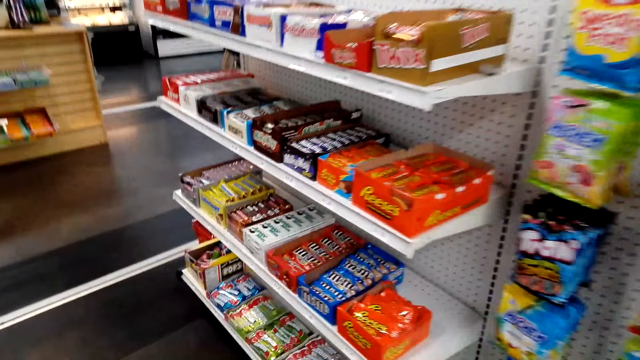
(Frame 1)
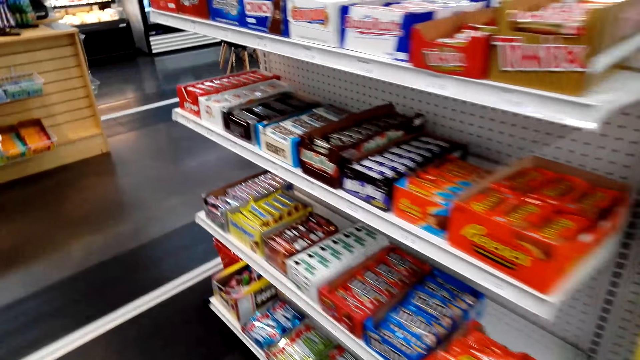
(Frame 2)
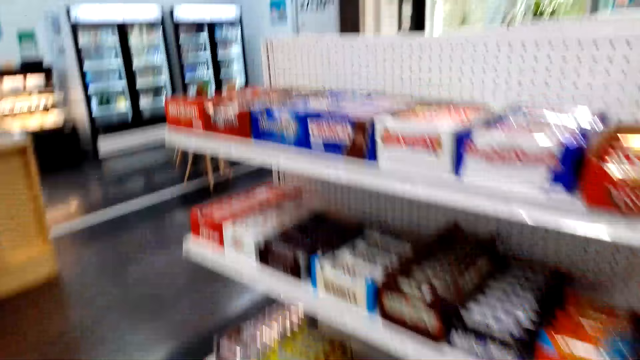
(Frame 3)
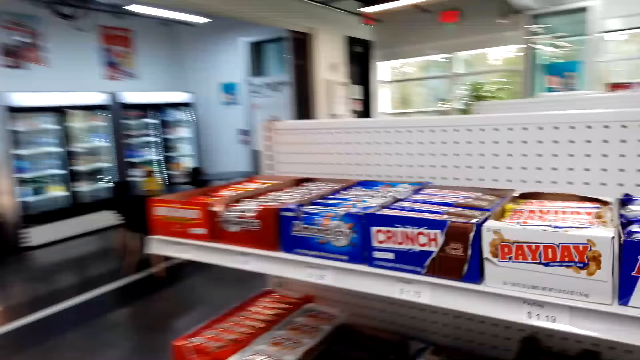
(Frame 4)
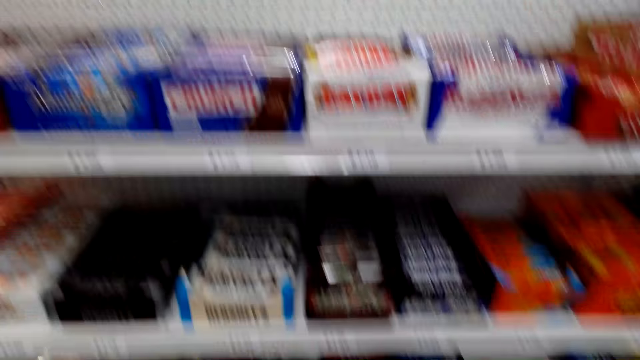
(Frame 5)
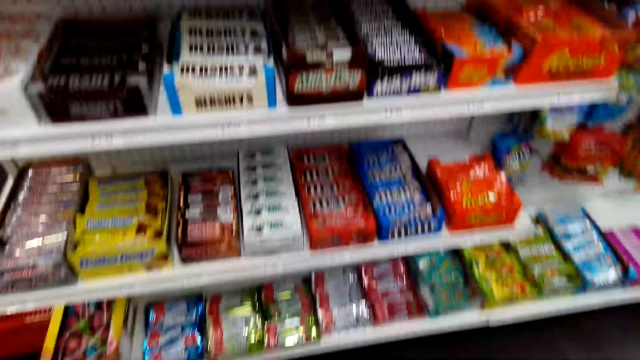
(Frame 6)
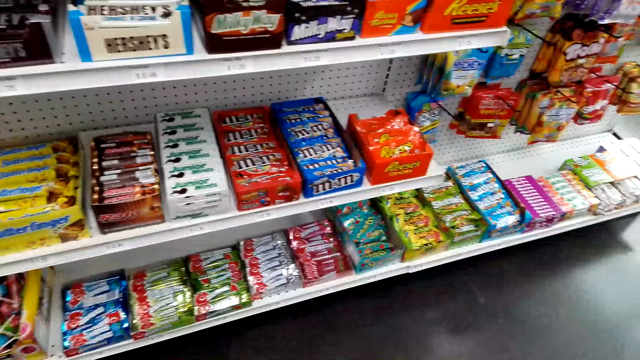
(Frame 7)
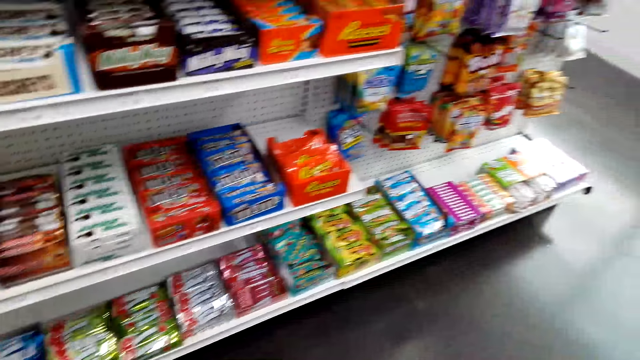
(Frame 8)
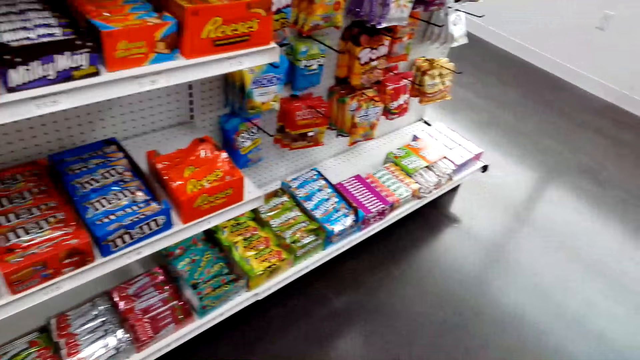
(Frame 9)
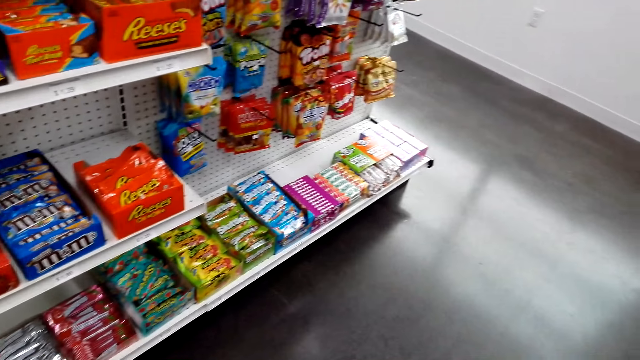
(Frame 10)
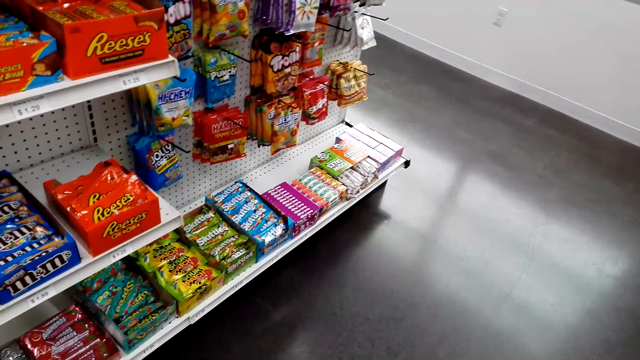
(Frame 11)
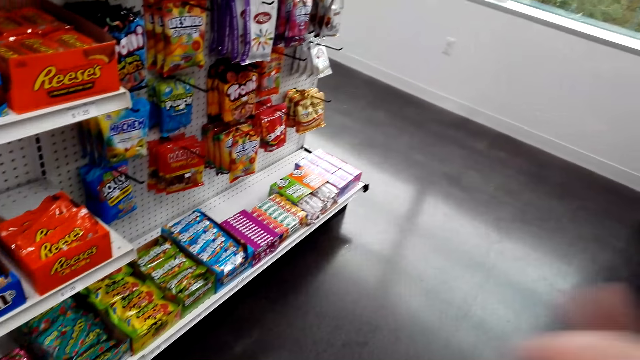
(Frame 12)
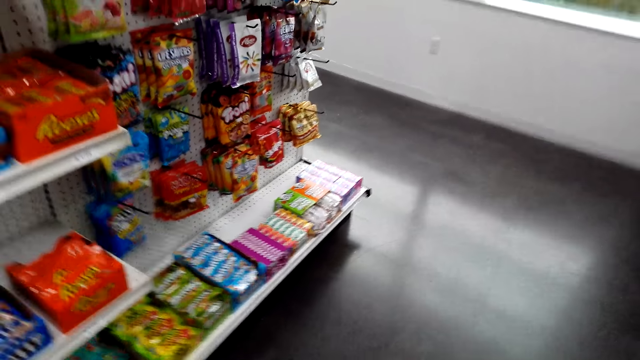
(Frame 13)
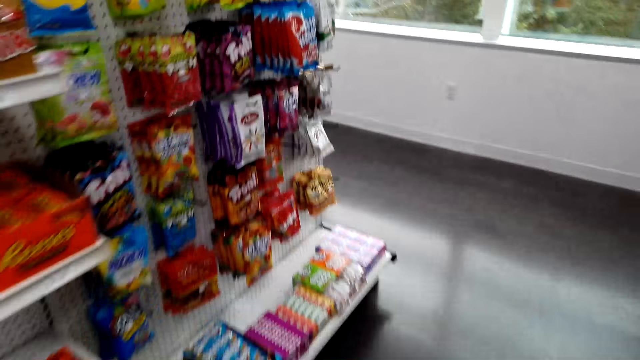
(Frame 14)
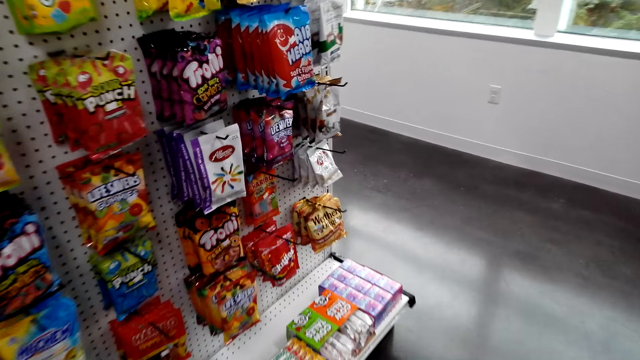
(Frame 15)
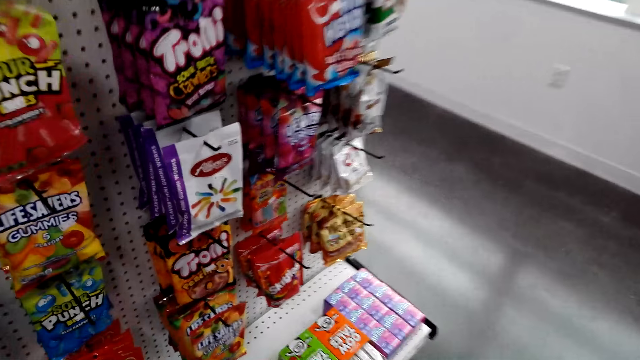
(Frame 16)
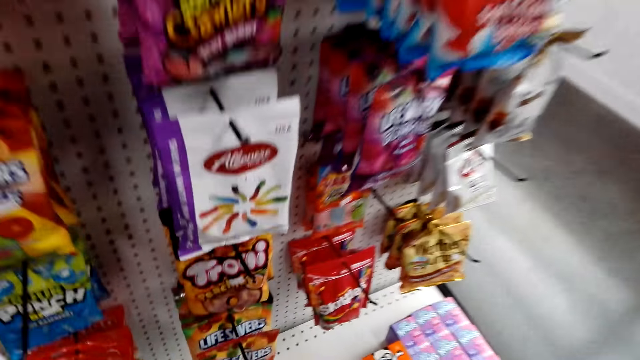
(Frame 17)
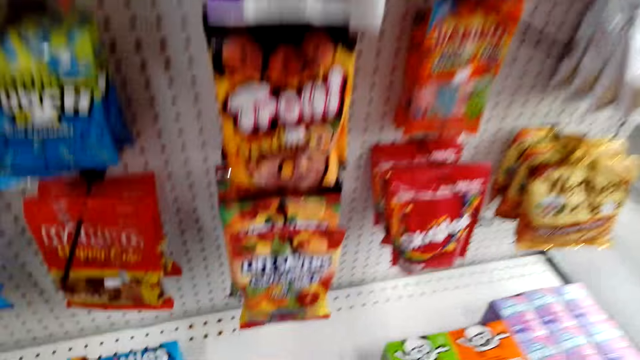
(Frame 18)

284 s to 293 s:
The camera wearer looks at the shelf. They walk around. They look at the shelf.

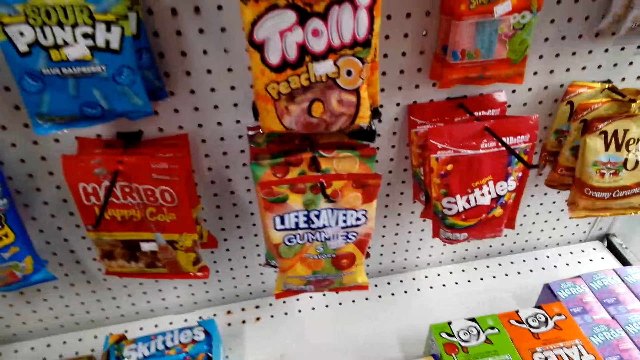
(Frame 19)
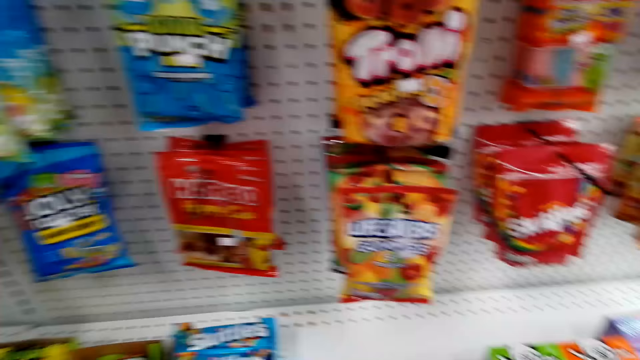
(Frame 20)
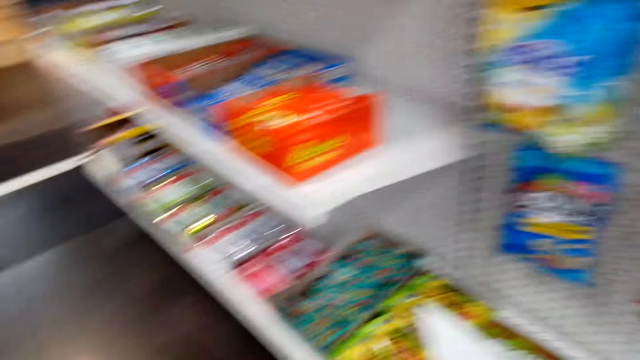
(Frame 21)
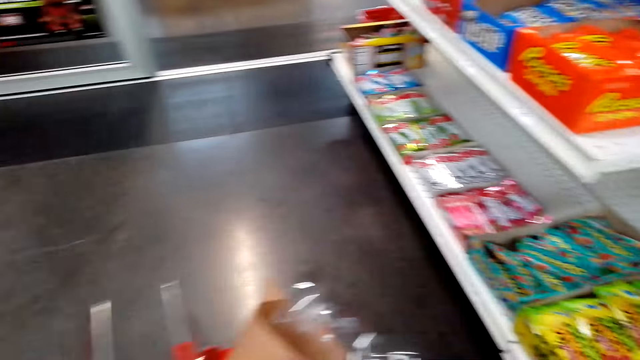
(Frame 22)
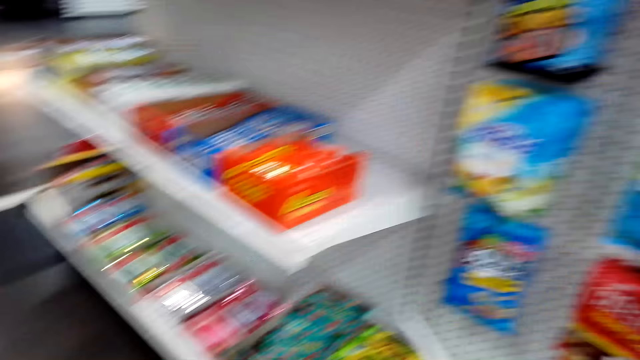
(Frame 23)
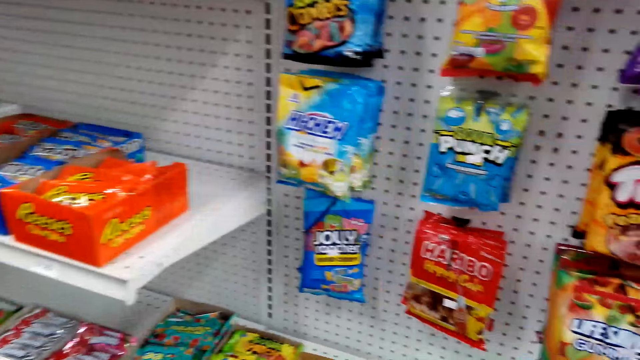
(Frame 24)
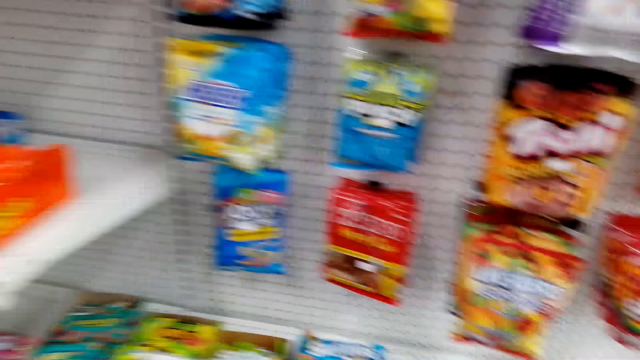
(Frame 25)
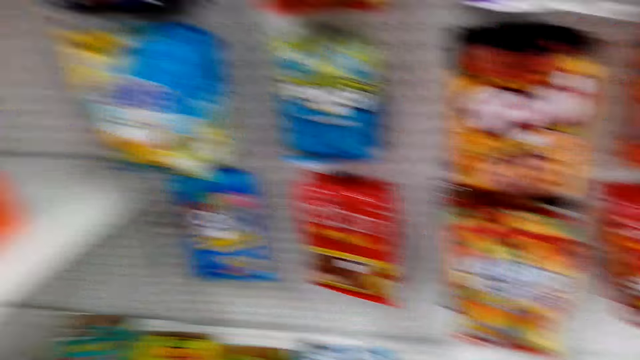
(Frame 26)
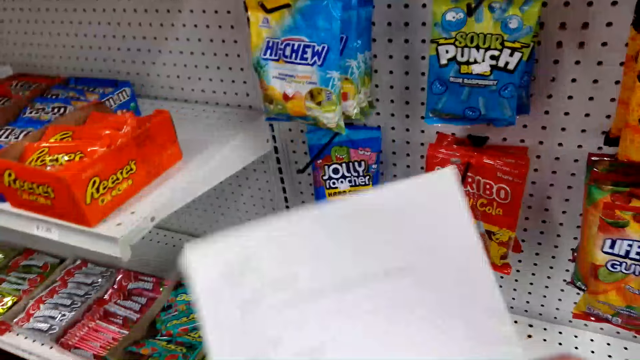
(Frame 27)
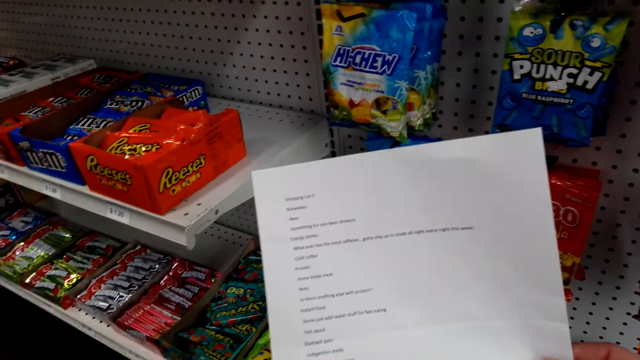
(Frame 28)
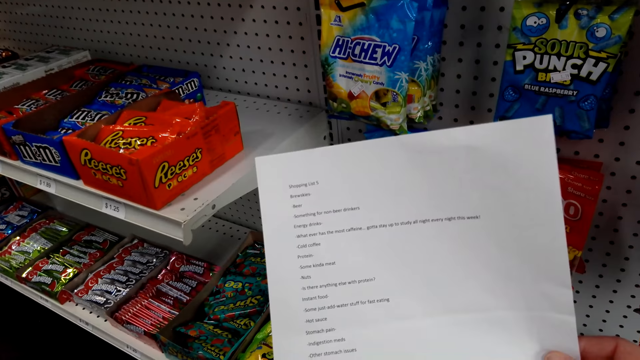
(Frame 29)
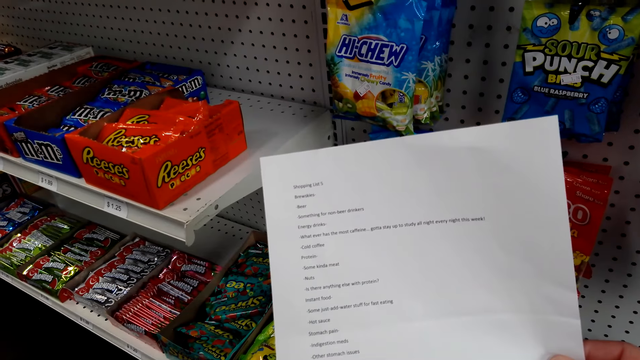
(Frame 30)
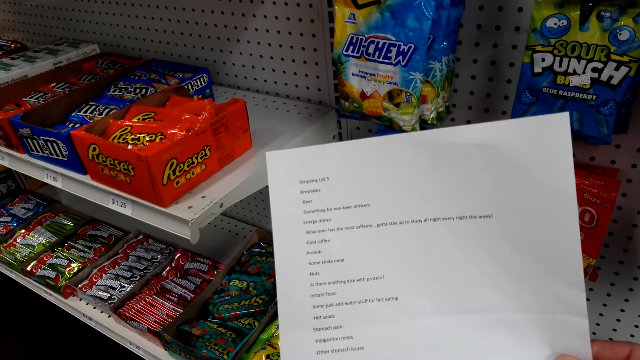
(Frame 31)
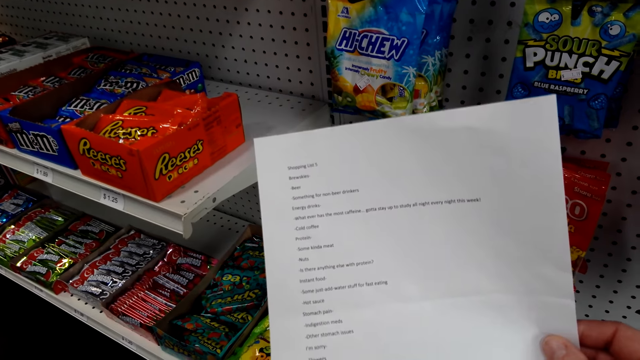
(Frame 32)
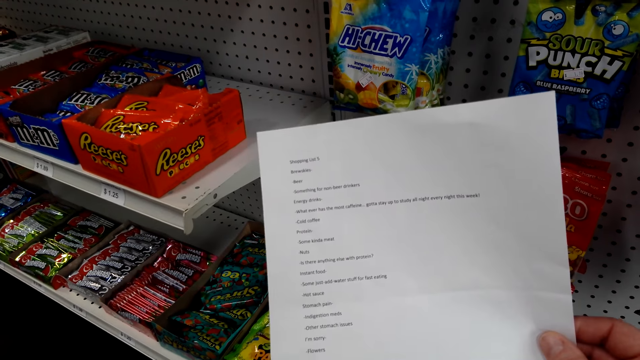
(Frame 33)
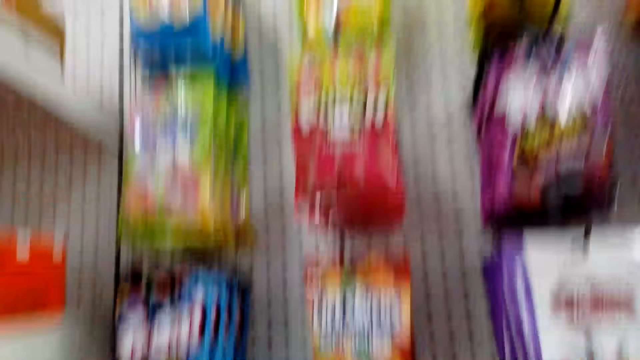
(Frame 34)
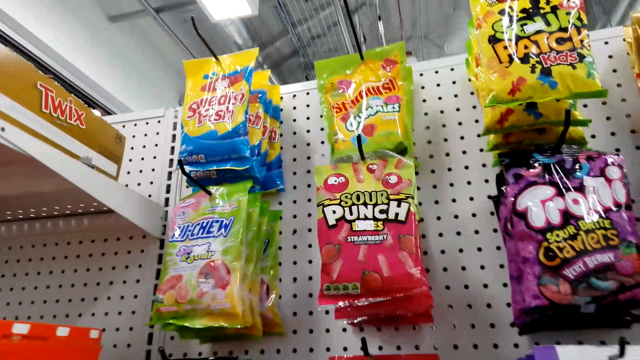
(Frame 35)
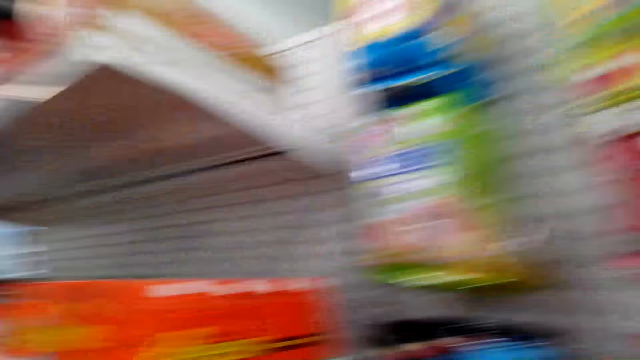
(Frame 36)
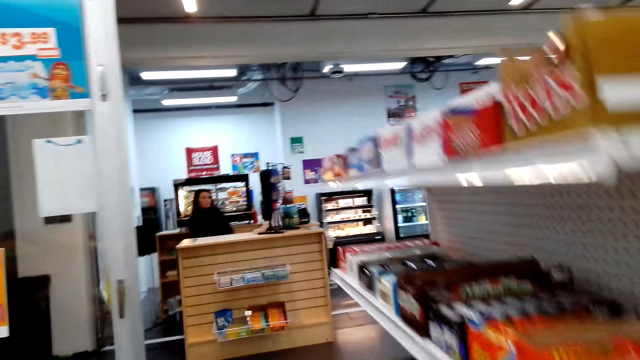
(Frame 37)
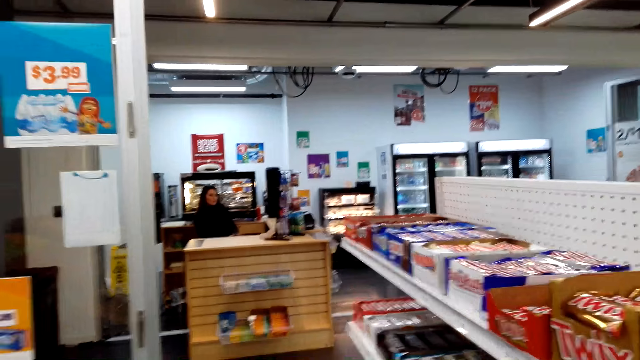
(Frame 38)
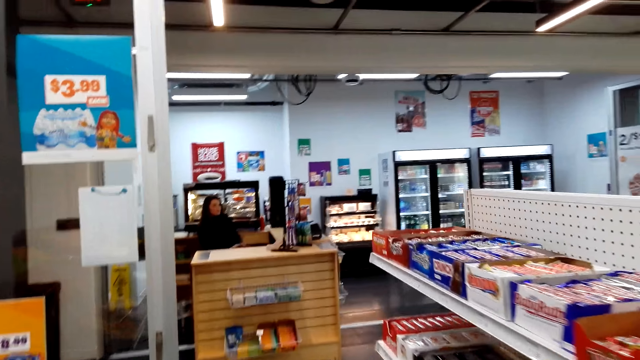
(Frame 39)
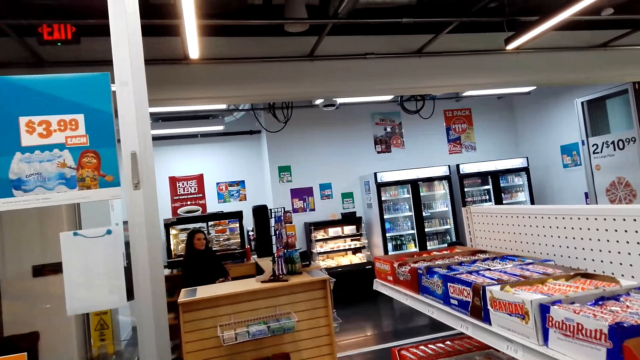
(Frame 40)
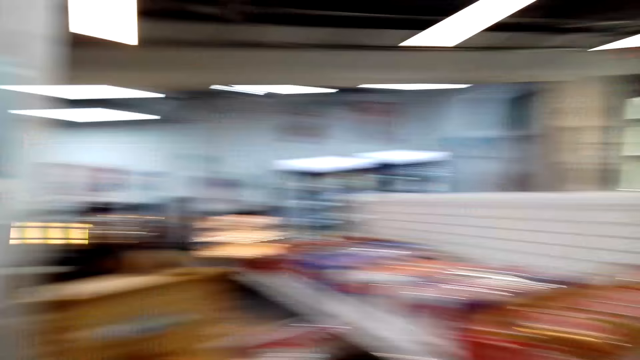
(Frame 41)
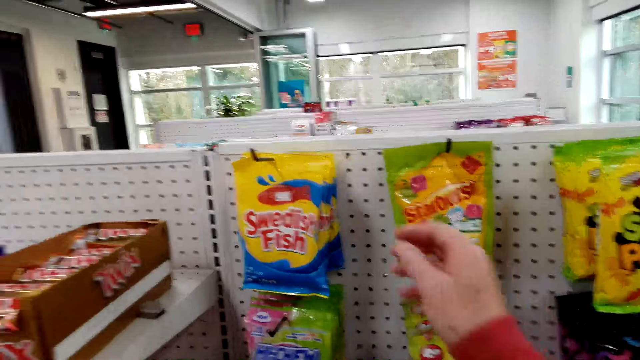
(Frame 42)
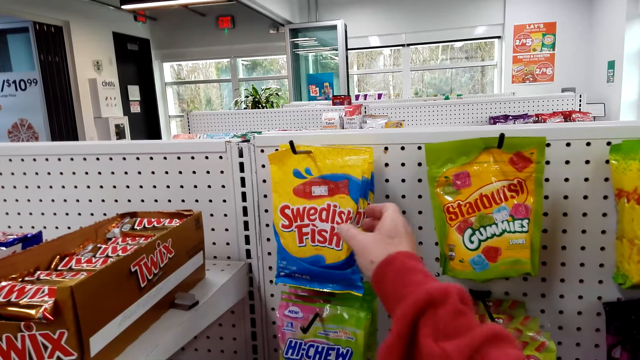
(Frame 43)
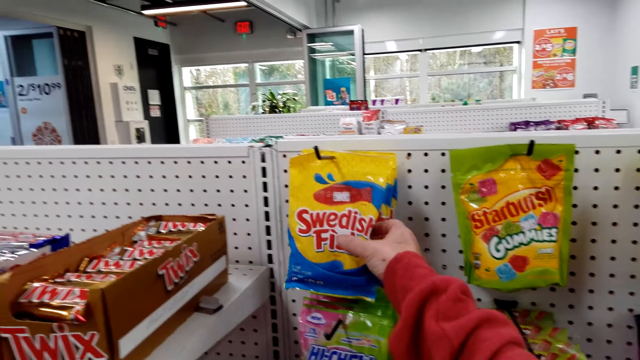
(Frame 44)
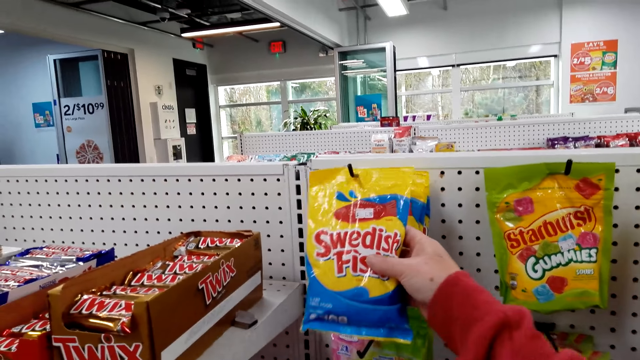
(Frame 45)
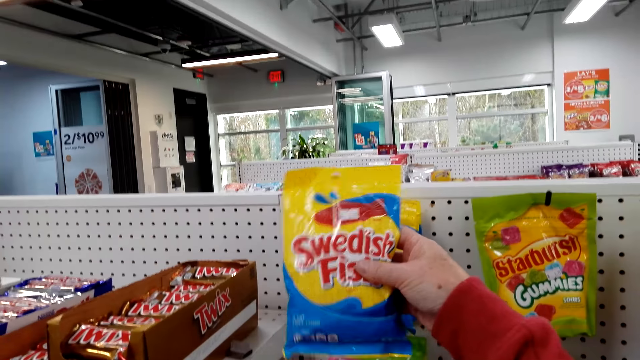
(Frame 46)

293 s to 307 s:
The camera wearer picks up the snacks from the shelf. They put the snacks in the shopping basket. They pass the paper to the right hand. They read the paper. They look at the shelf. They look around. They look at a cashier. The cashier talks to the camera wearer. The camera wearer picks up the Swedish Fish. They look at the shelf.
